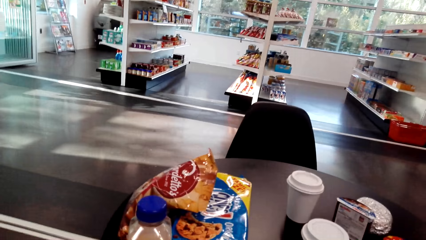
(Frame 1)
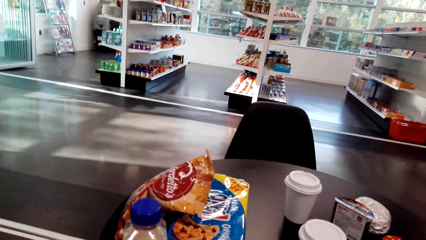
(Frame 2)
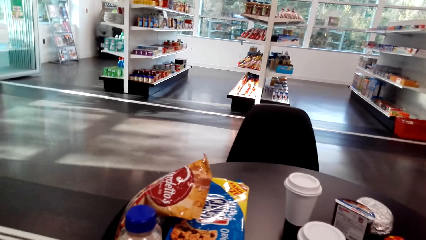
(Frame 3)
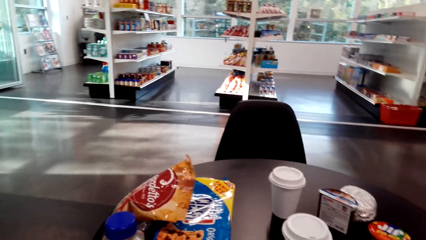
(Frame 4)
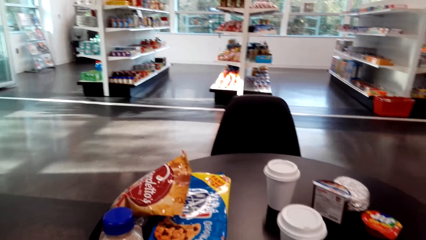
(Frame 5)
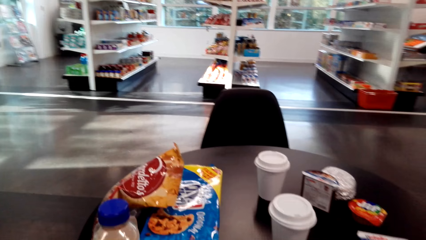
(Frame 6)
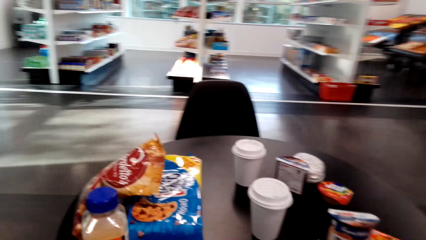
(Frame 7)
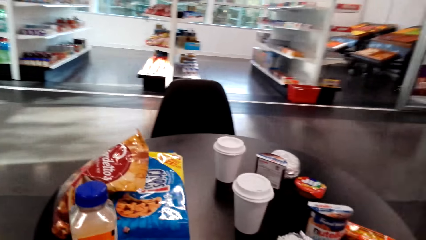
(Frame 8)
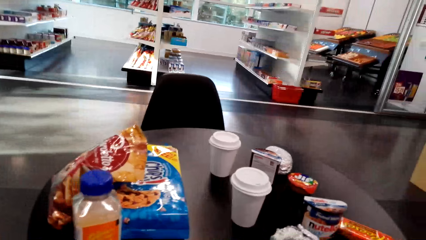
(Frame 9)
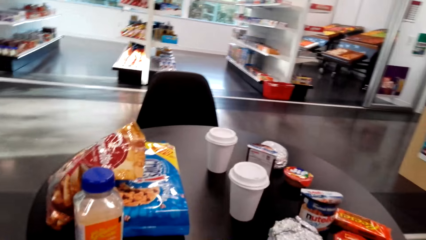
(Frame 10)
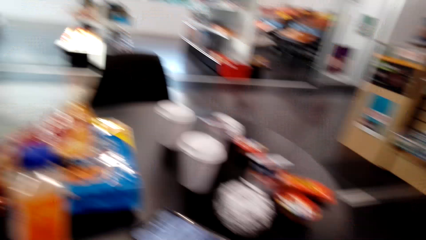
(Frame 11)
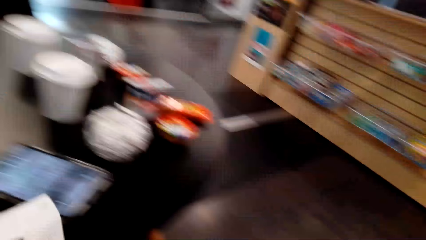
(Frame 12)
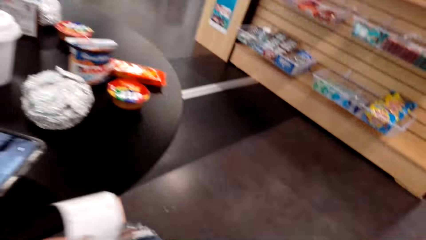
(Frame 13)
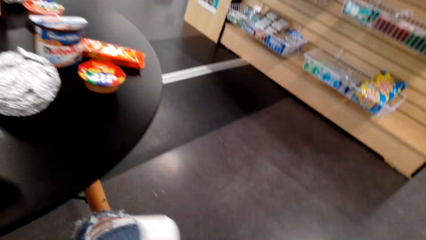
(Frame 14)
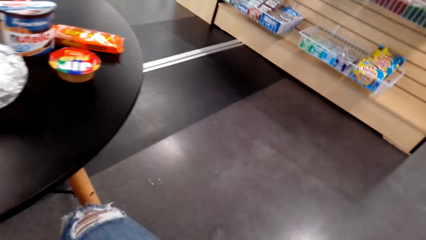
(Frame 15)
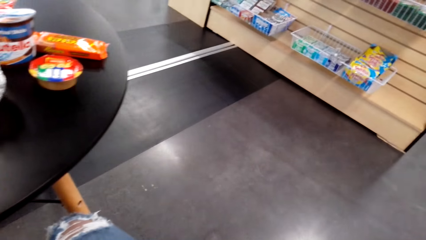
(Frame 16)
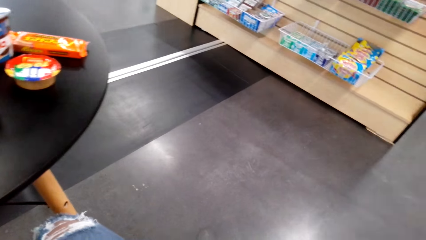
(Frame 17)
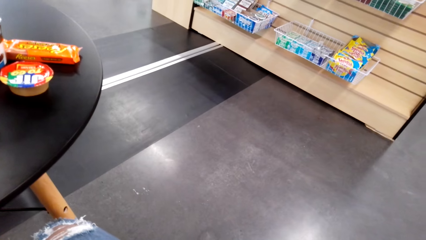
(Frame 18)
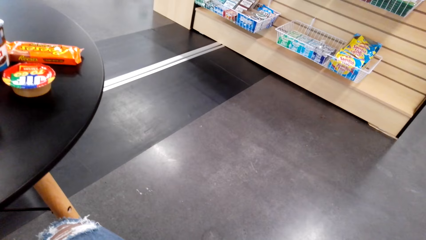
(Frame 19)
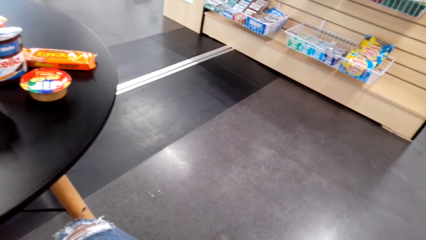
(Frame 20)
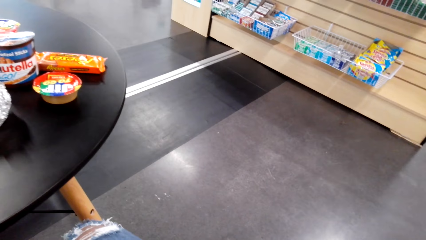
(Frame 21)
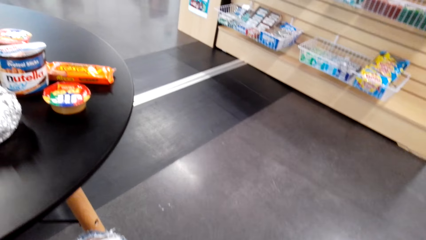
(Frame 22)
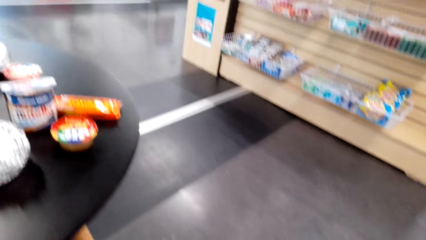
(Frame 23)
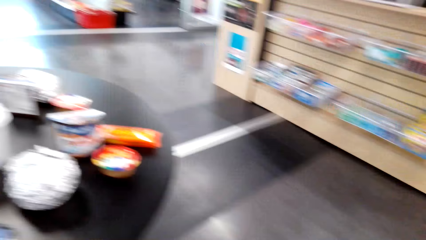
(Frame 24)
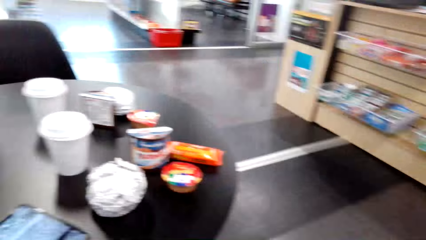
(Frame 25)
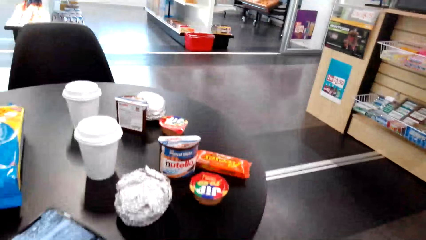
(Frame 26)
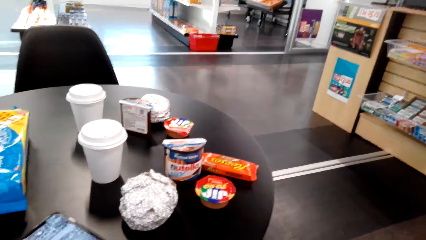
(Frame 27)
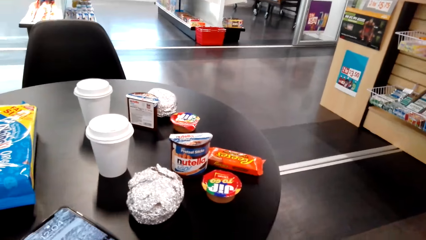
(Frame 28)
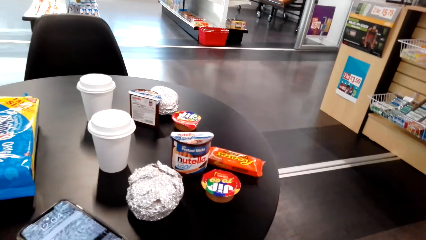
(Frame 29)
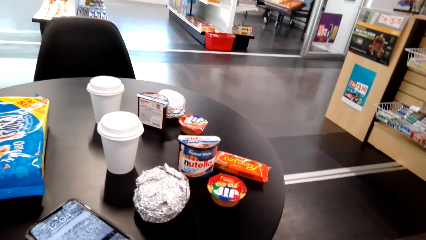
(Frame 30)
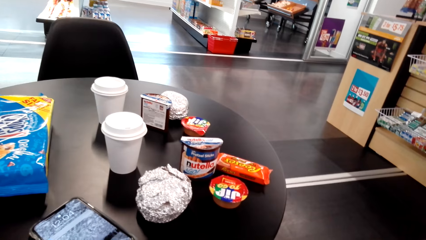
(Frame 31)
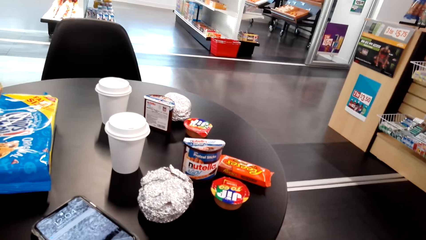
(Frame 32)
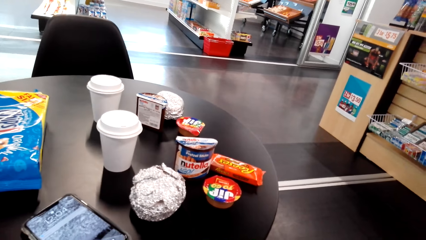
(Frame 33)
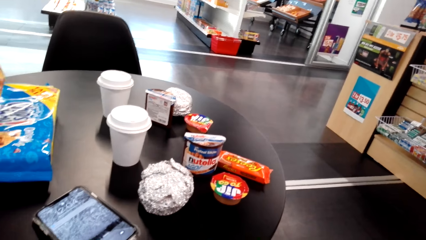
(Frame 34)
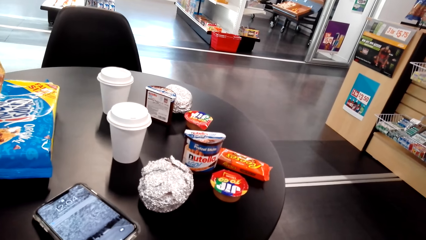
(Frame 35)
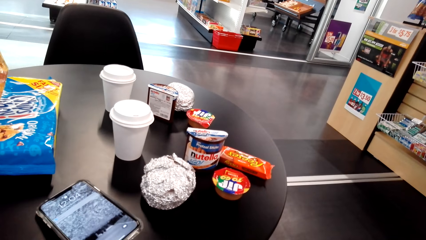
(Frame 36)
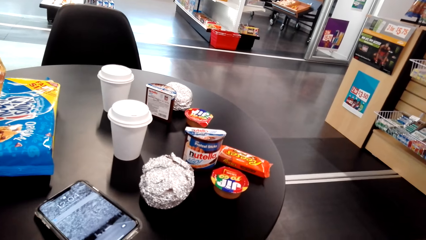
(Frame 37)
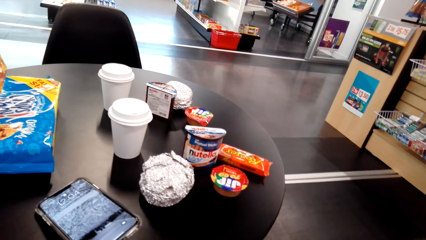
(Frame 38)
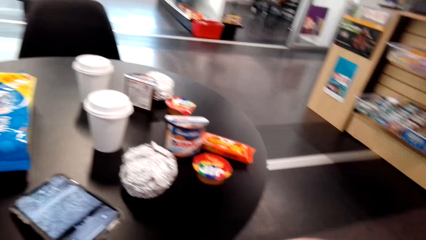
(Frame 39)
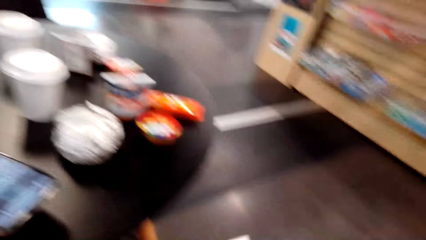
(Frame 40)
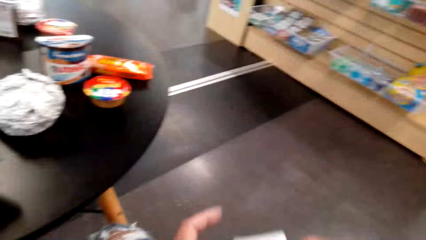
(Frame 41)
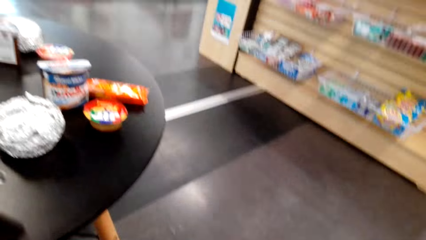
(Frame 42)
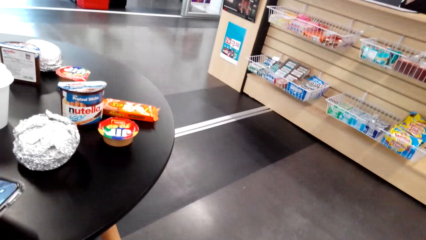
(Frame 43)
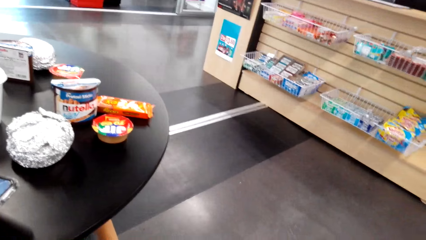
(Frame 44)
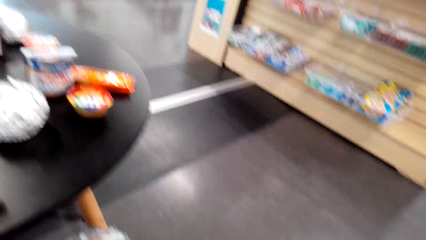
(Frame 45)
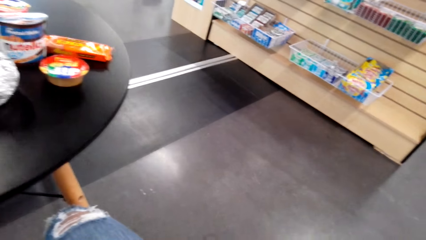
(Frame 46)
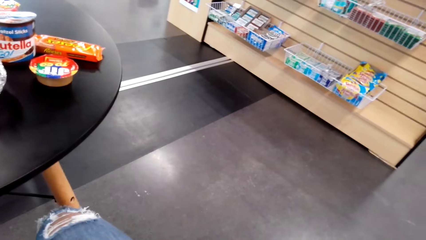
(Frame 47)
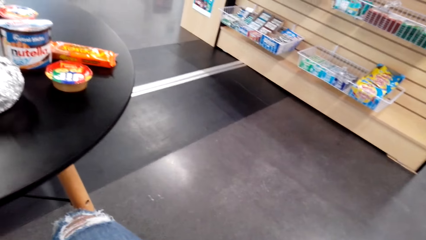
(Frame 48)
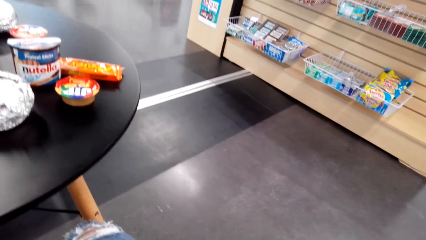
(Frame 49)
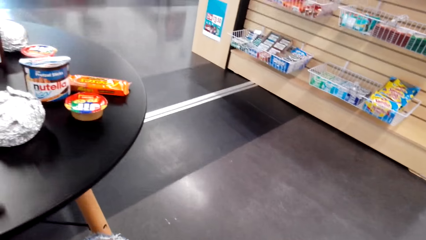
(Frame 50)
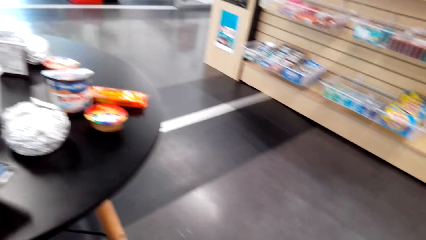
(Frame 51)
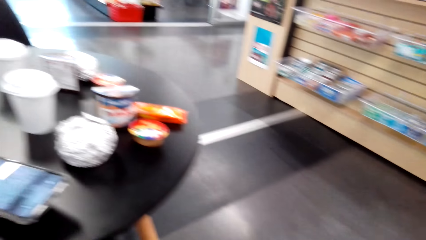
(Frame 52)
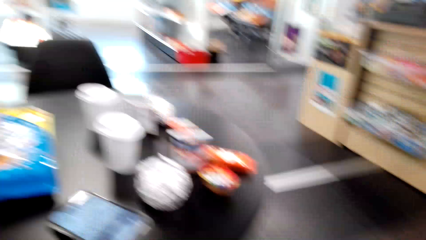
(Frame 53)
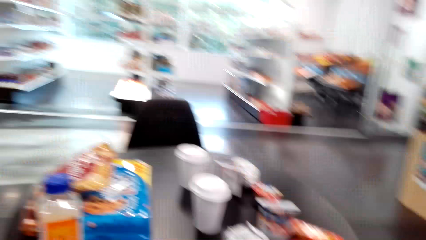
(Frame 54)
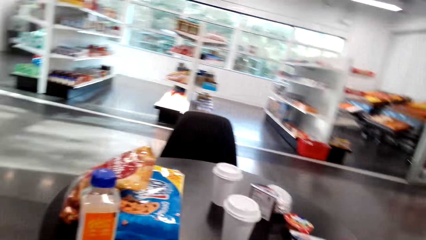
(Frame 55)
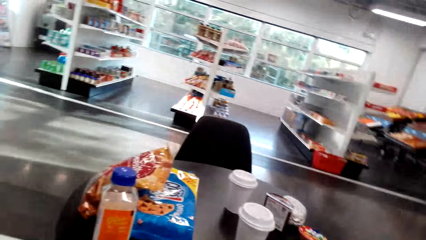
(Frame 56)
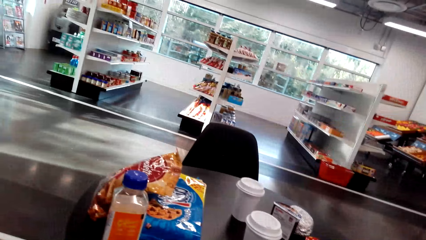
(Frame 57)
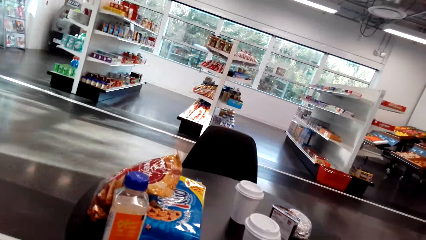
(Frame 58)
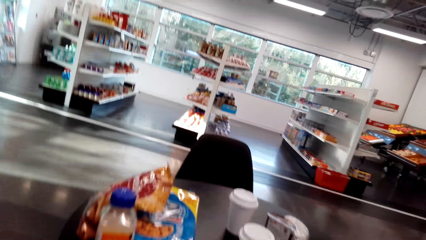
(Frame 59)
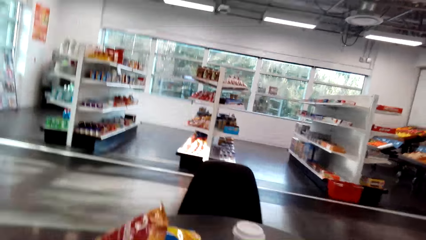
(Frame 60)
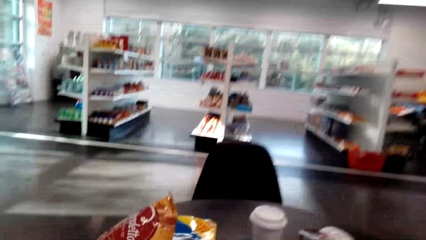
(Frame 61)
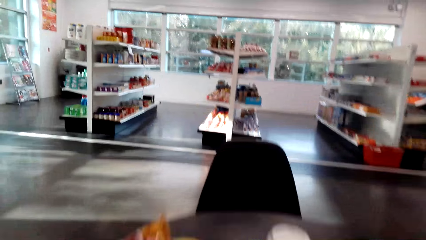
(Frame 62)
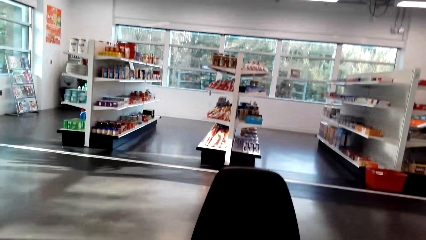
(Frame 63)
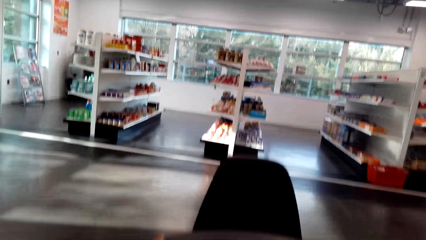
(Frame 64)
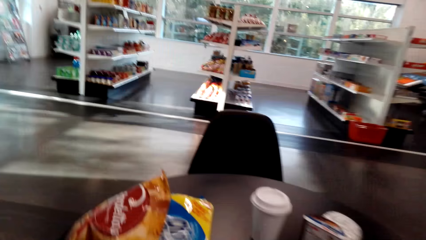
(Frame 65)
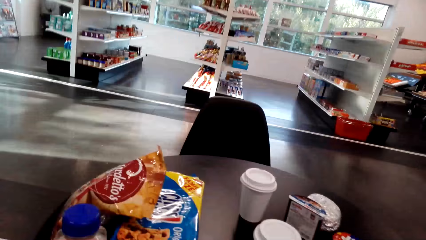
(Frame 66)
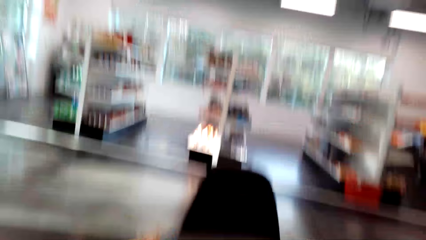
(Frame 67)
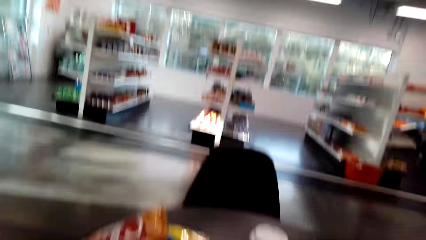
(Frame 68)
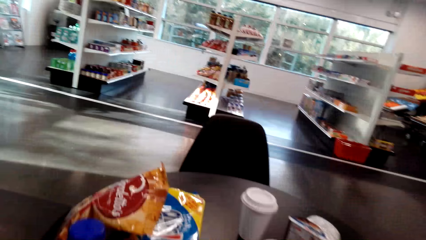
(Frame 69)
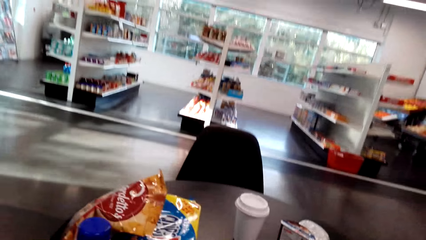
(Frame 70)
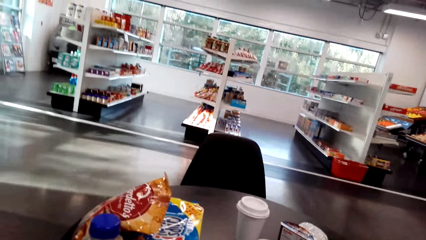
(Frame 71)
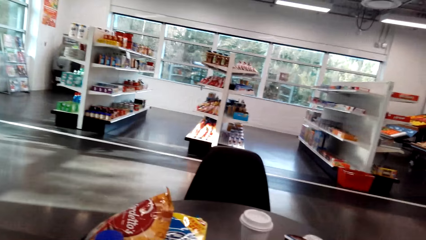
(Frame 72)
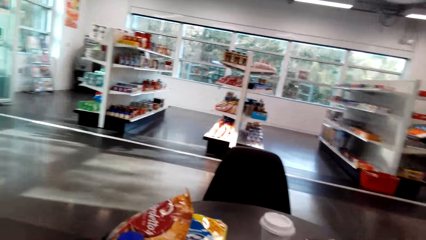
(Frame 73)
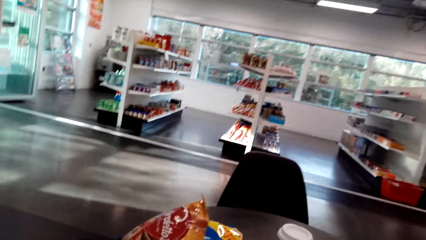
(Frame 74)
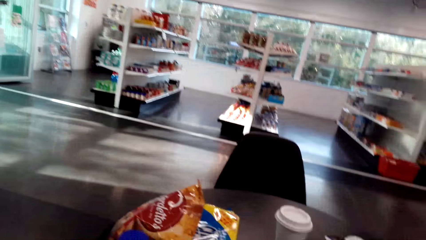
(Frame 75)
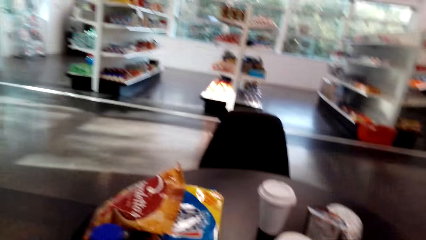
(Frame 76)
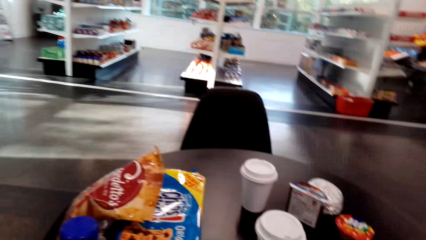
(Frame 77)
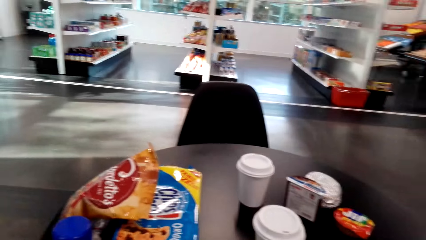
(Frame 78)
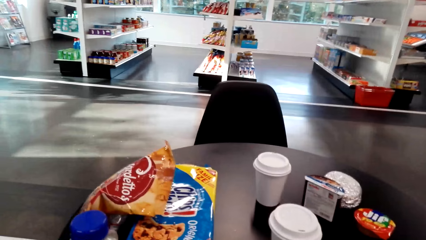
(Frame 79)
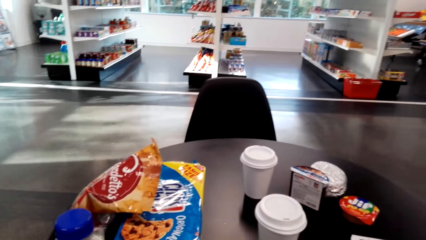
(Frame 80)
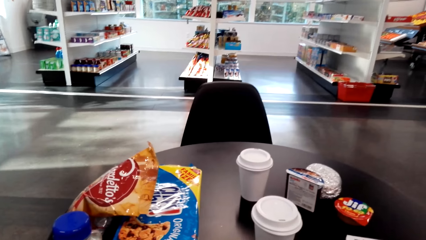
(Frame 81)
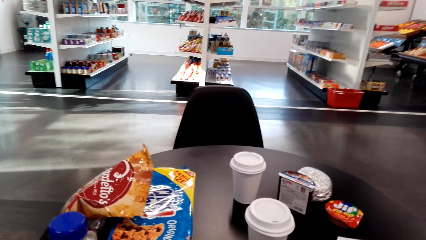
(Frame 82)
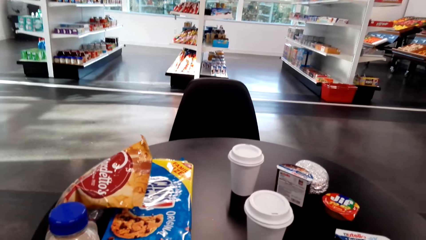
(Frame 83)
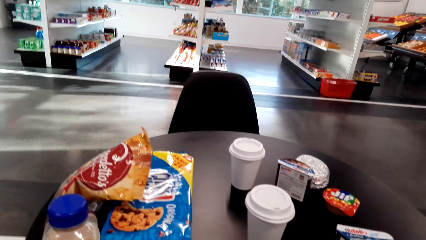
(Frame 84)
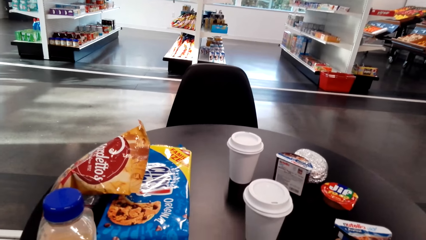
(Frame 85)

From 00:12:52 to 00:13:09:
The camera wearer looks around. They put away the receipt.
